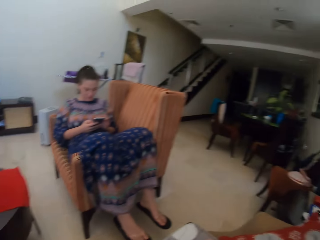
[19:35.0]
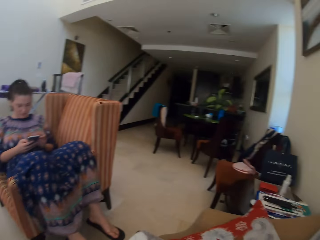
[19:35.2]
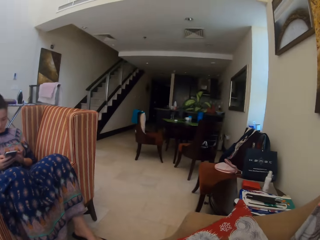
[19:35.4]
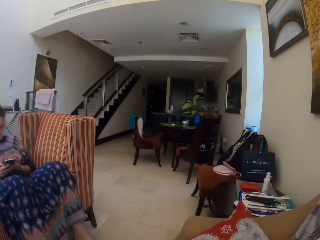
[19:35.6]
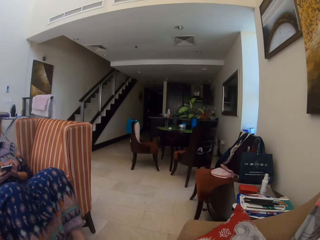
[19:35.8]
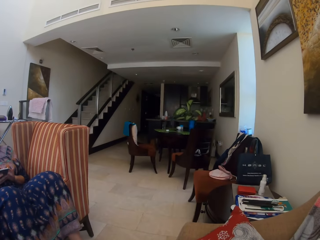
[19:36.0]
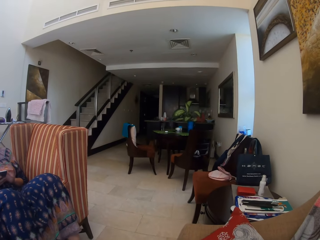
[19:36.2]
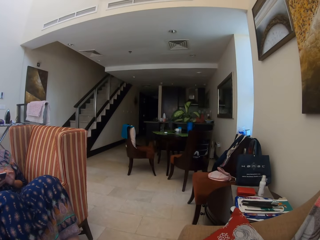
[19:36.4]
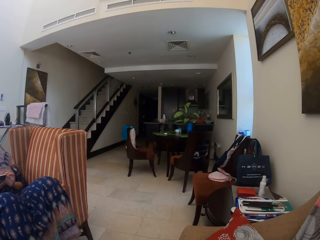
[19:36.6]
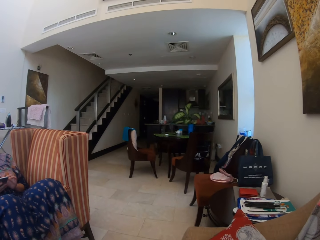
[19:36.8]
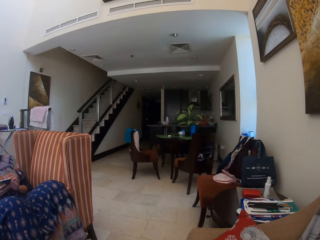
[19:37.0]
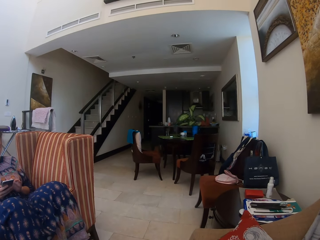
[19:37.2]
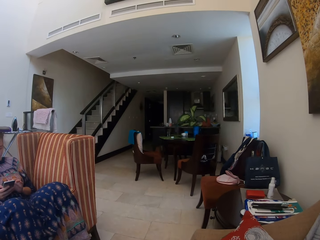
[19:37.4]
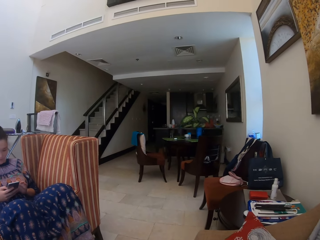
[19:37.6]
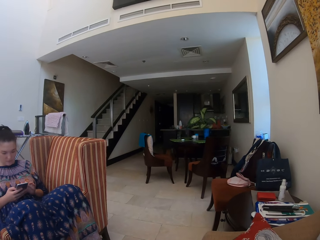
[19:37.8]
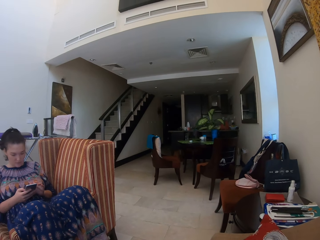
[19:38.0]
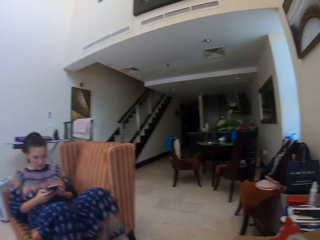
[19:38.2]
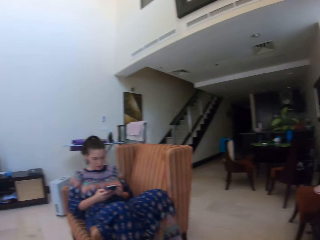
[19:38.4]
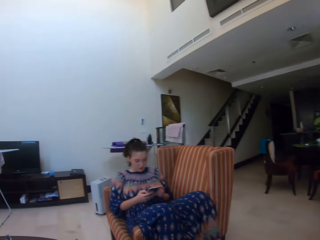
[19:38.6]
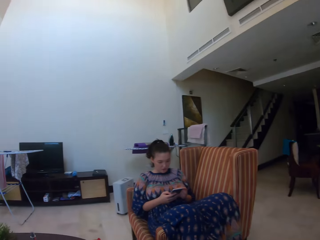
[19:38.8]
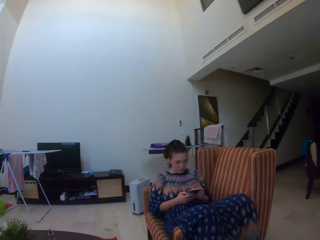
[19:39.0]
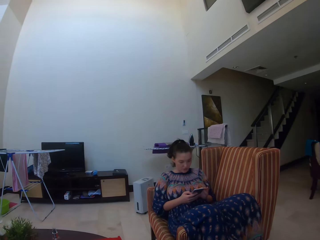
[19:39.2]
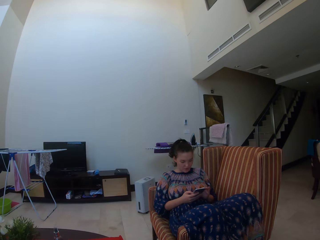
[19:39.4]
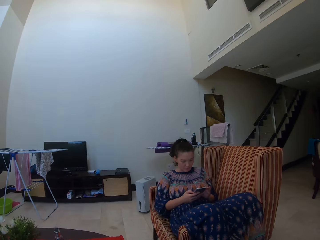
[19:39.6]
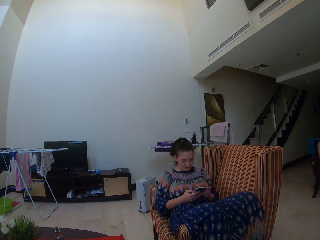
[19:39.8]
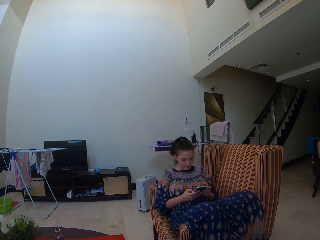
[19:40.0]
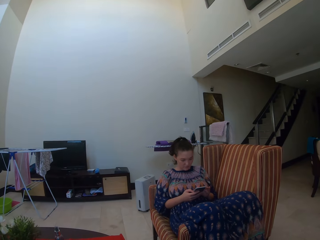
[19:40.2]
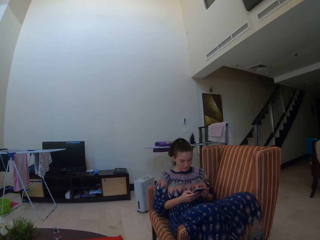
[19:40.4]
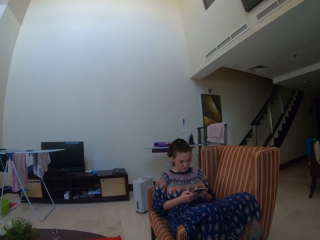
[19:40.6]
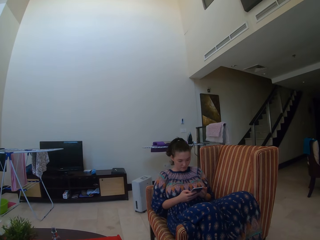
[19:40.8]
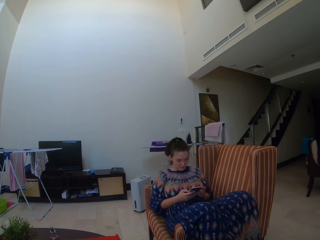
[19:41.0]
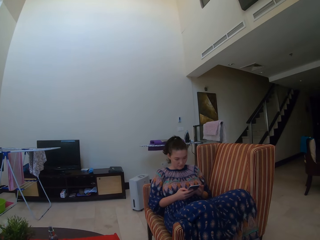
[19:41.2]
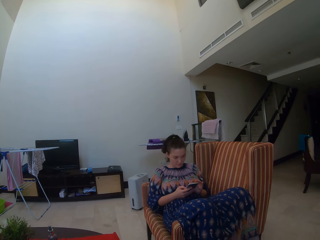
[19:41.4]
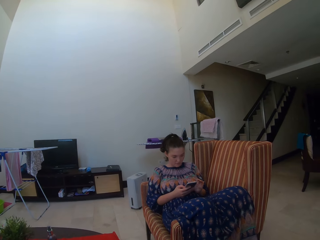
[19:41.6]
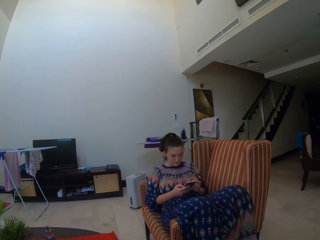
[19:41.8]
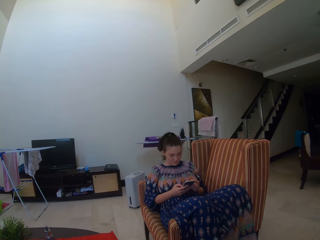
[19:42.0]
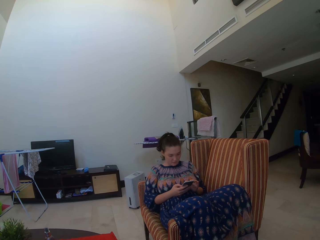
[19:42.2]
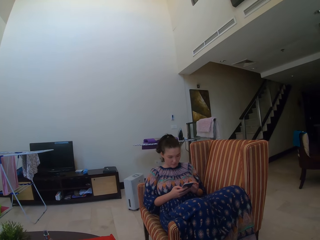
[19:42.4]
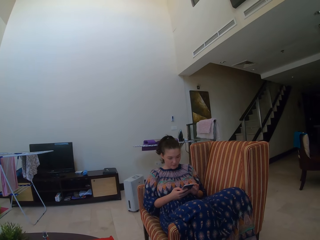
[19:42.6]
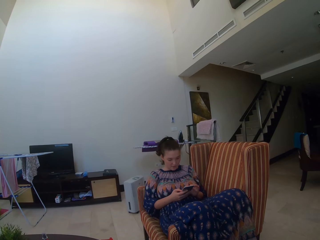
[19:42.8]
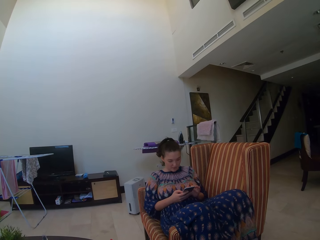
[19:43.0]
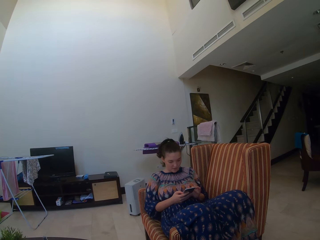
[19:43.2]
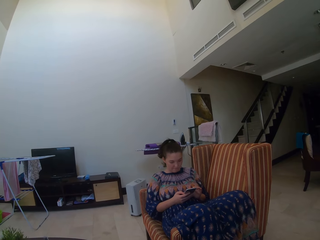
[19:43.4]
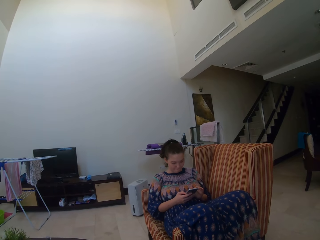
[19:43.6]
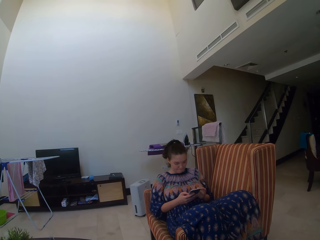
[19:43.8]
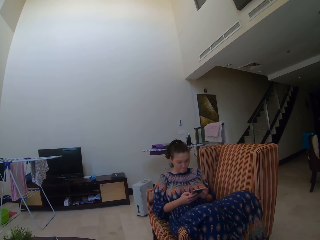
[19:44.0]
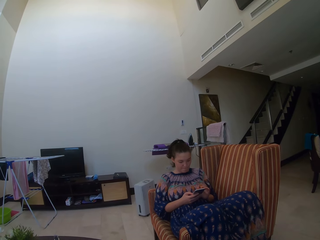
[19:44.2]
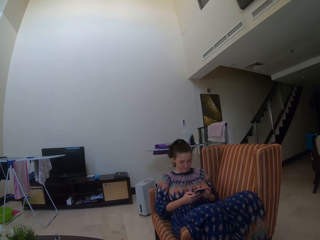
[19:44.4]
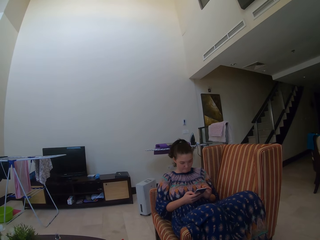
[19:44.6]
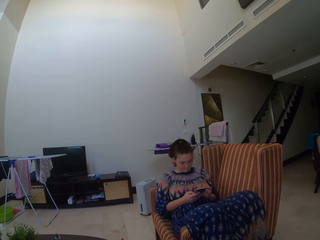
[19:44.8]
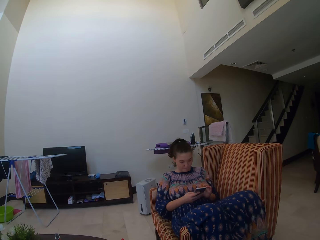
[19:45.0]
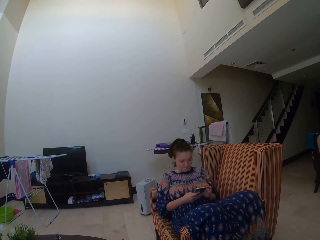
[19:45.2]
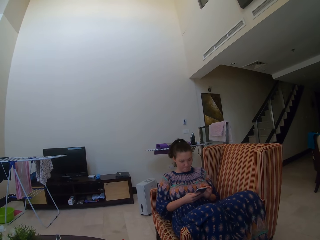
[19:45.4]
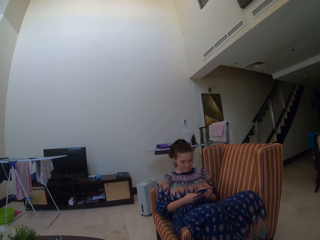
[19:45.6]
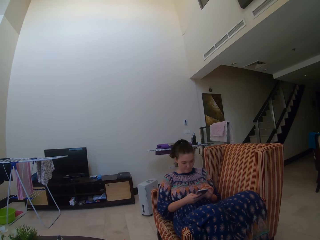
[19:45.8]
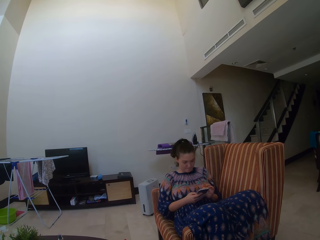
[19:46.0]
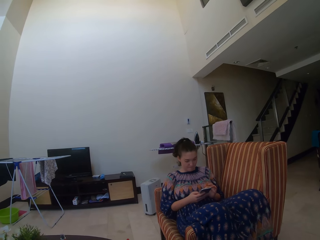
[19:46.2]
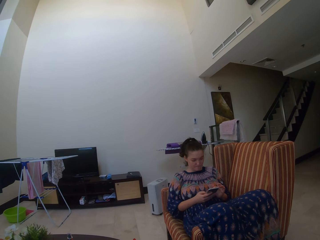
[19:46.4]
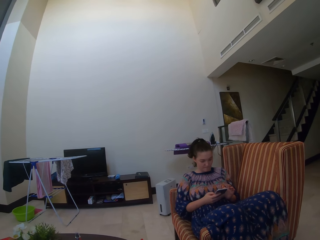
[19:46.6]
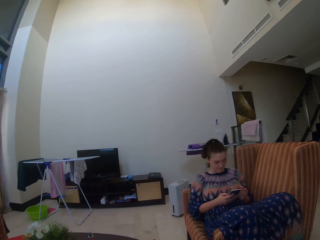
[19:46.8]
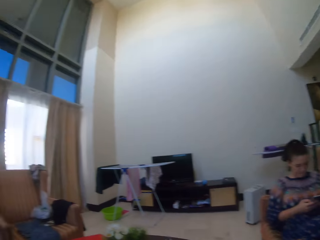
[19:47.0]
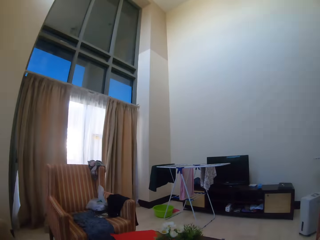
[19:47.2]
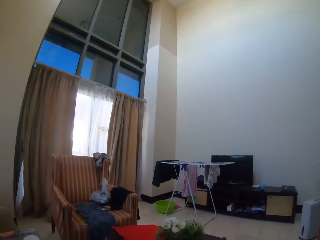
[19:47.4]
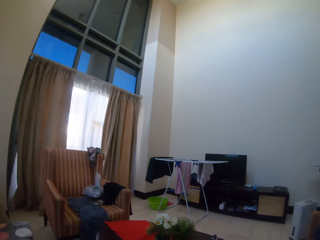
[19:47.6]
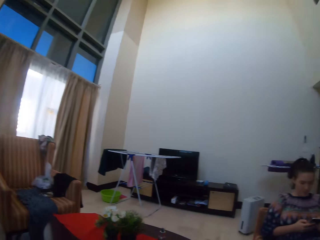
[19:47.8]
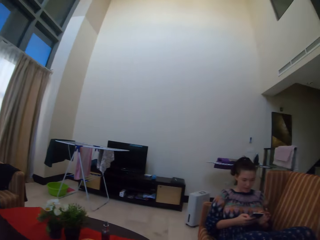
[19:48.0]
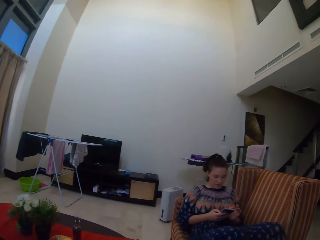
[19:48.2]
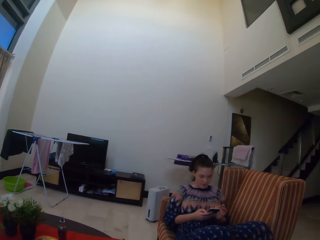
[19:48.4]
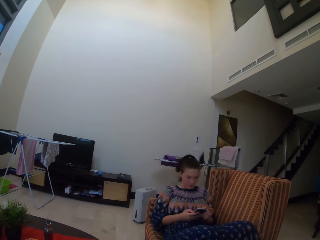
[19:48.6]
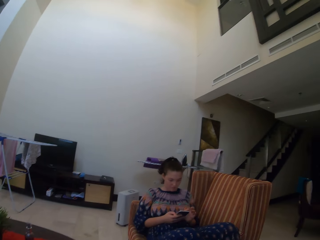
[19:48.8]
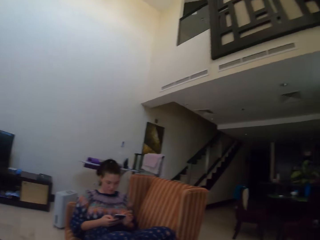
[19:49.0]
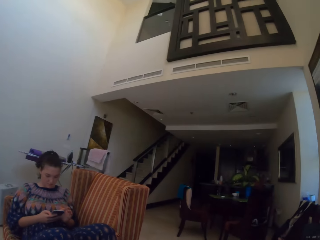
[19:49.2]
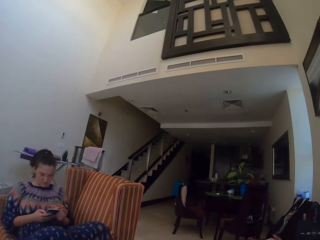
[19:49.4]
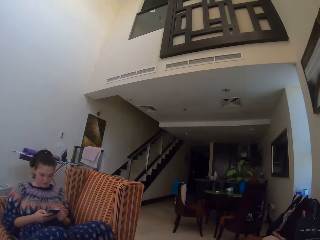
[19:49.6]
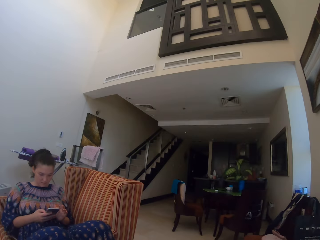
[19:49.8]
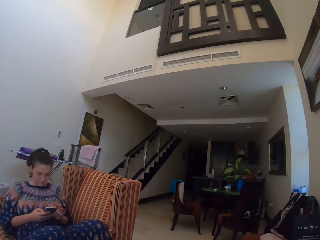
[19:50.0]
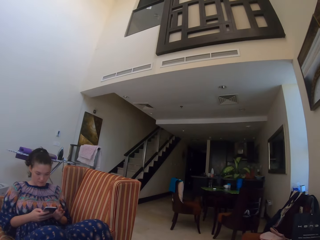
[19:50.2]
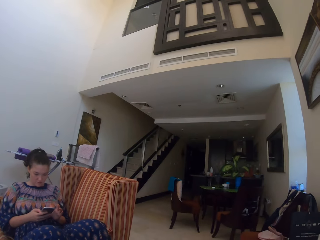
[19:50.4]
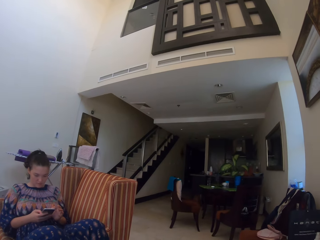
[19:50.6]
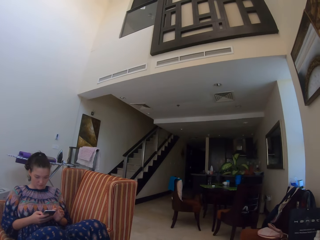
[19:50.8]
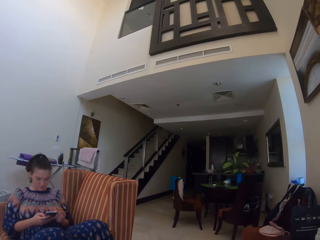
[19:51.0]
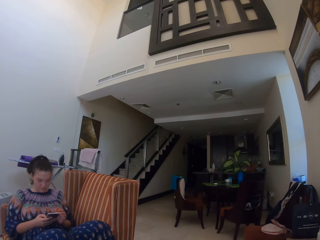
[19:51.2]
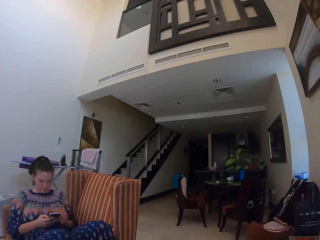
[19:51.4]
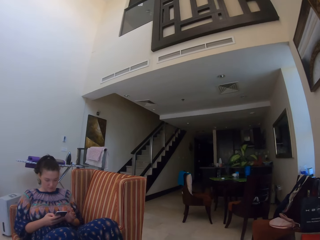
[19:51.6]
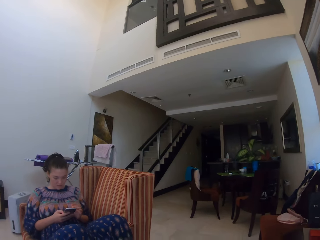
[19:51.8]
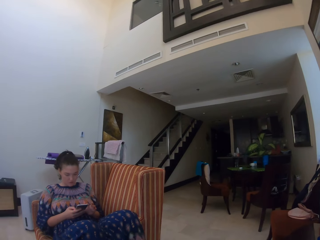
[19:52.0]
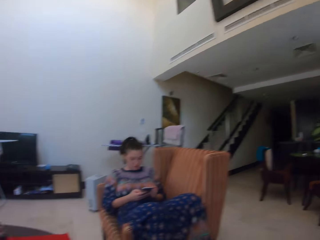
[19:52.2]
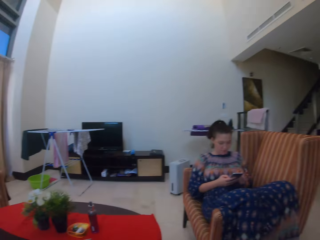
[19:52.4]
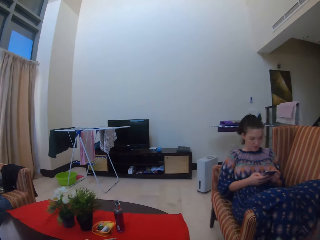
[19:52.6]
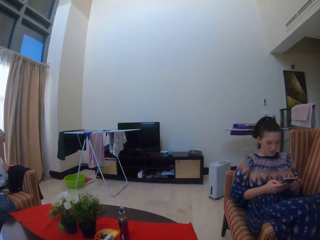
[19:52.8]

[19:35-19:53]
The camera wearer looks around the room. They look at a man. They look around the room.

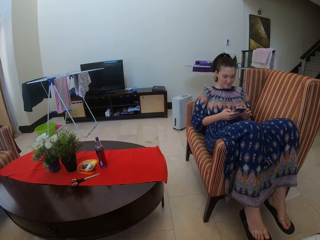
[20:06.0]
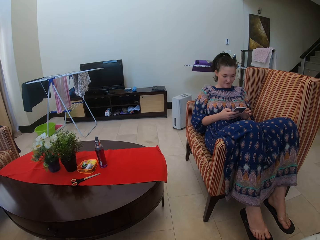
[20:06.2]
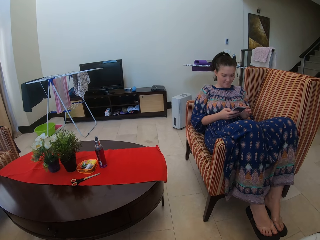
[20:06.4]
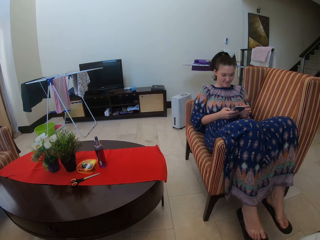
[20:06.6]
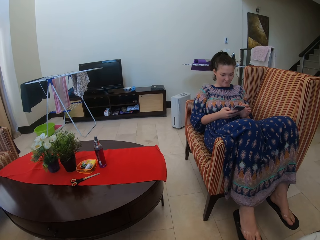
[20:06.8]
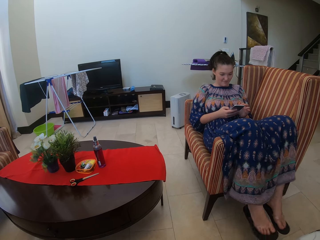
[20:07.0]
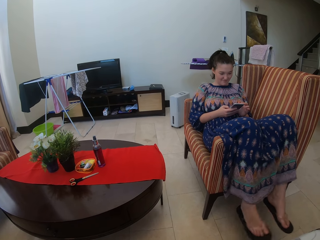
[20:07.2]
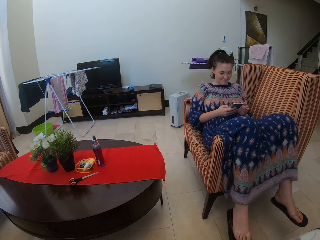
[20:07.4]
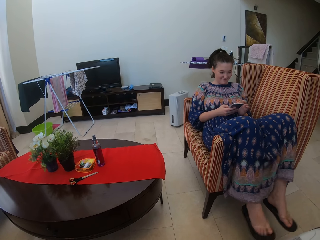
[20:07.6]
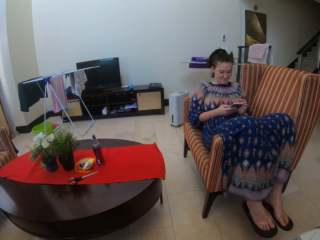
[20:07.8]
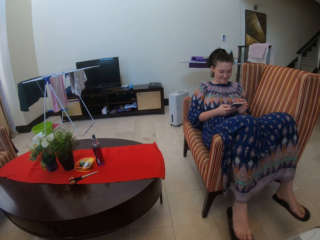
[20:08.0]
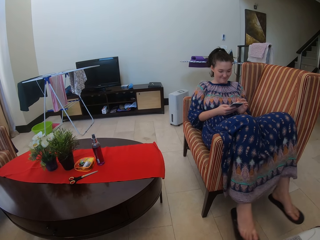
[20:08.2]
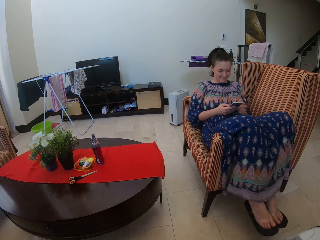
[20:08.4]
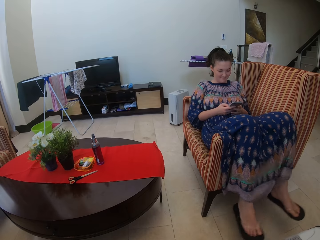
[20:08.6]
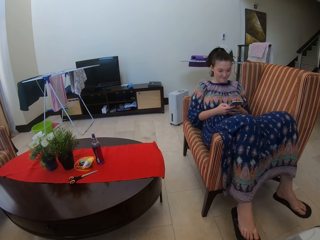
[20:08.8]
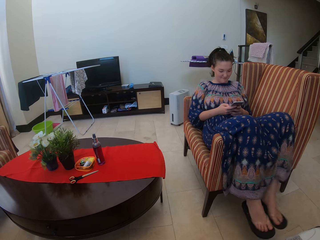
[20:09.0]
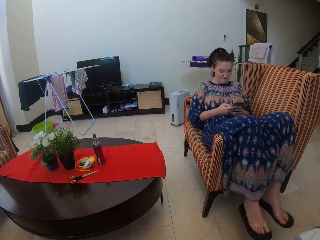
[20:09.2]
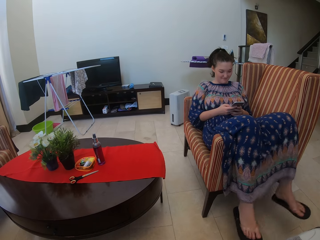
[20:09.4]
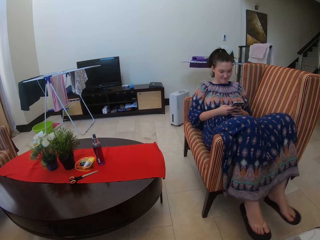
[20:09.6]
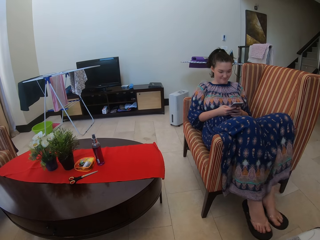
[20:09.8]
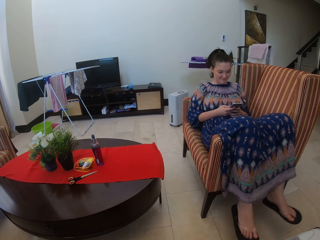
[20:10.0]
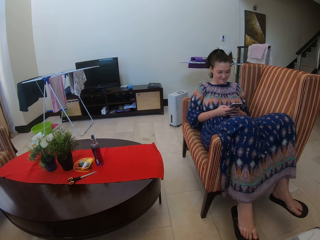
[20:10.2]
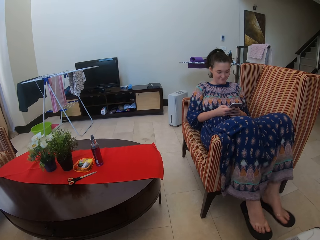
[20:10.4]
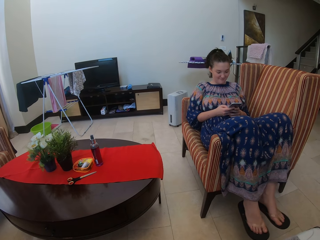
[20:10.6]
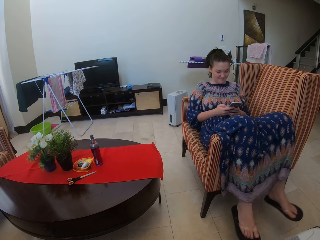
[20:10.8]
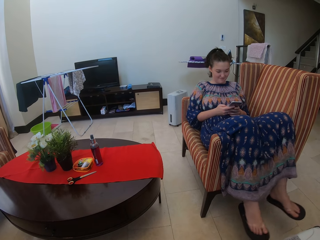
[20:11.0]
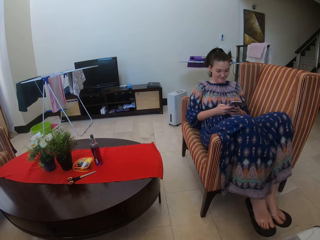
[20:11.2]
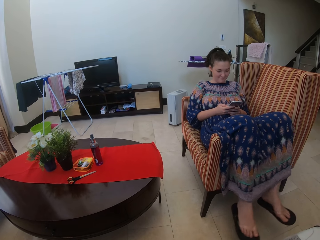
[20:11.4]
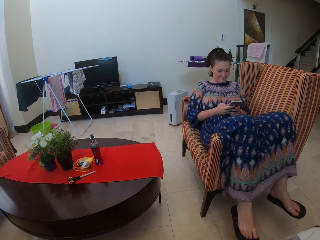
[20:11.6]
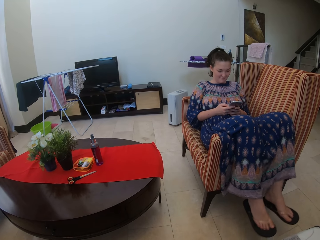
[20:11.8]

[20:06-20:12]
A man swings her legs.
